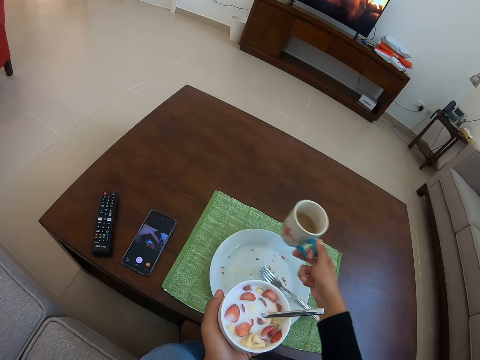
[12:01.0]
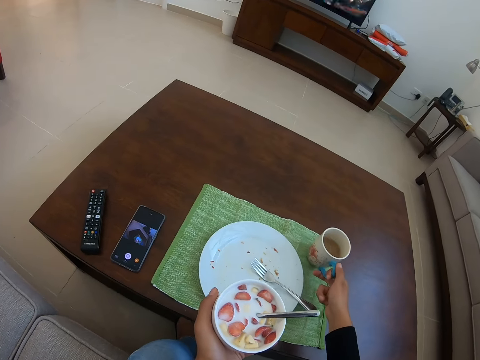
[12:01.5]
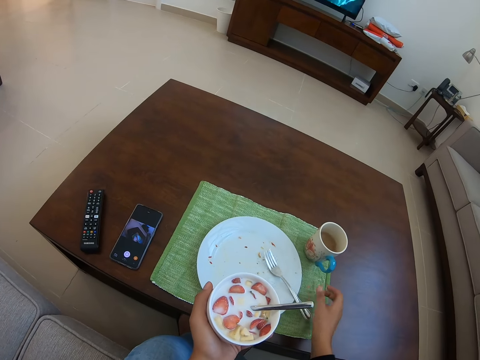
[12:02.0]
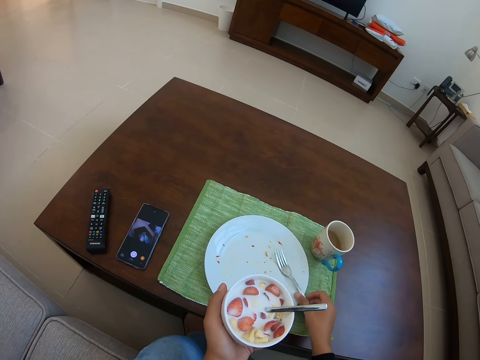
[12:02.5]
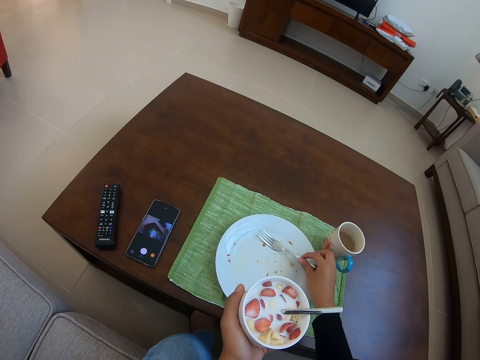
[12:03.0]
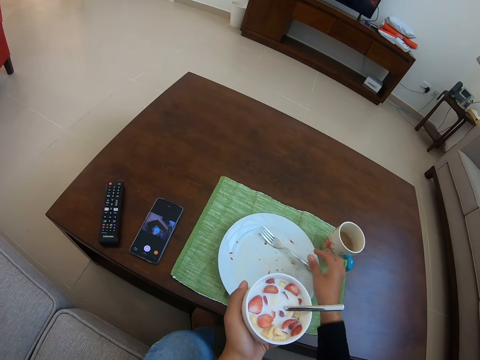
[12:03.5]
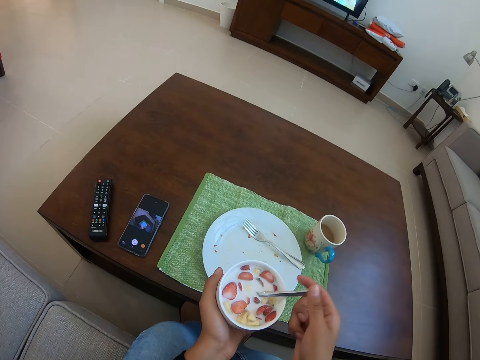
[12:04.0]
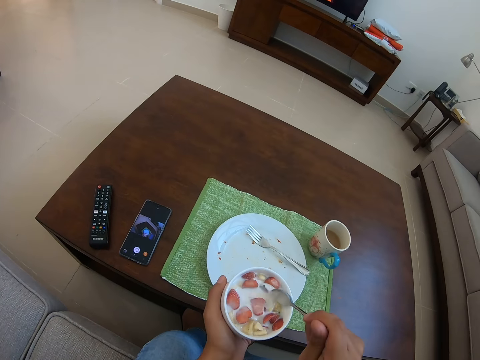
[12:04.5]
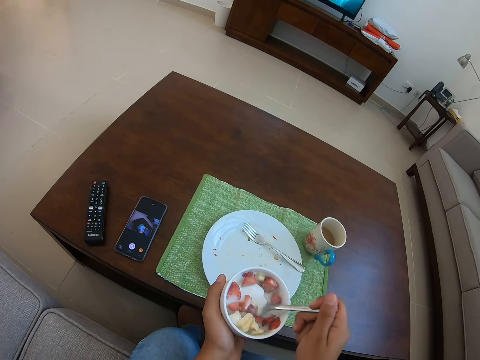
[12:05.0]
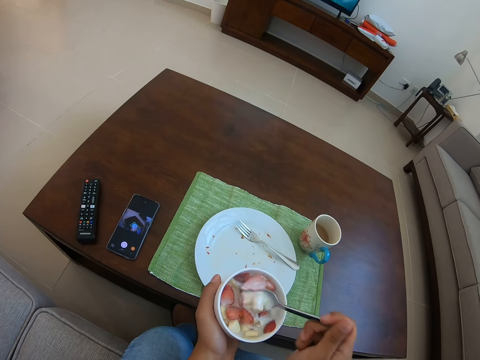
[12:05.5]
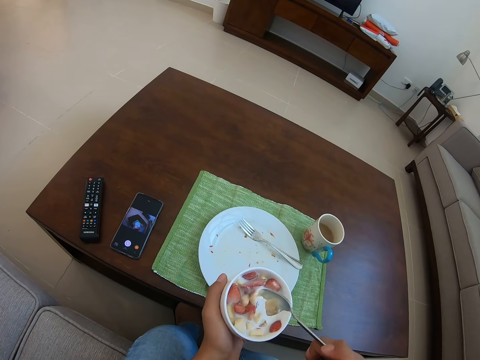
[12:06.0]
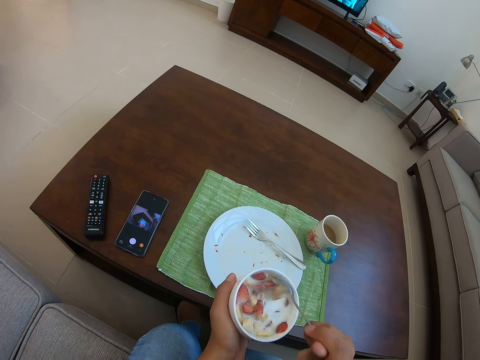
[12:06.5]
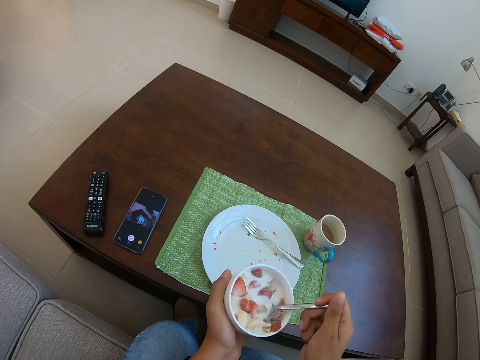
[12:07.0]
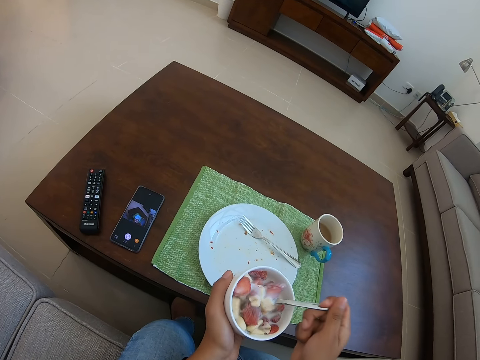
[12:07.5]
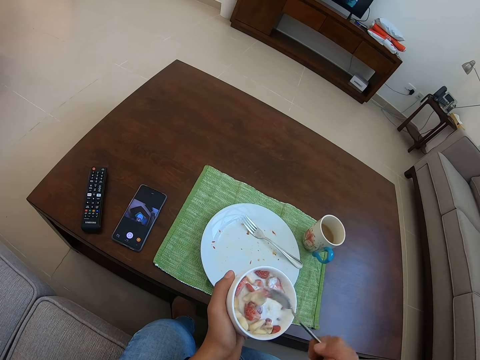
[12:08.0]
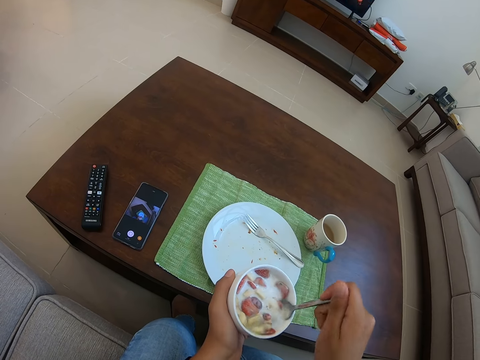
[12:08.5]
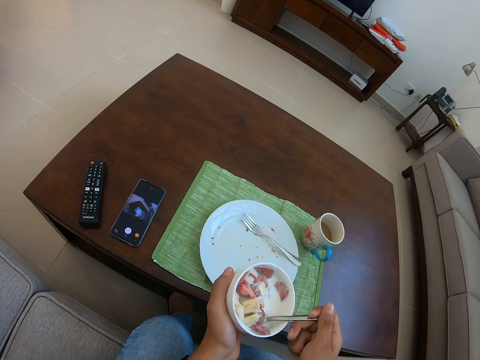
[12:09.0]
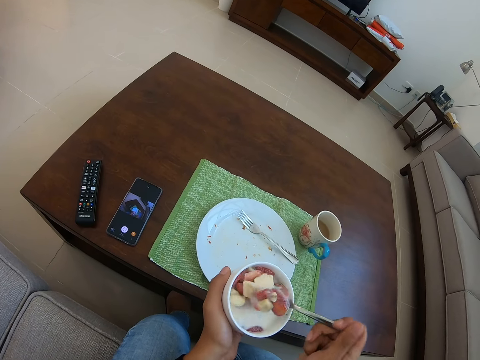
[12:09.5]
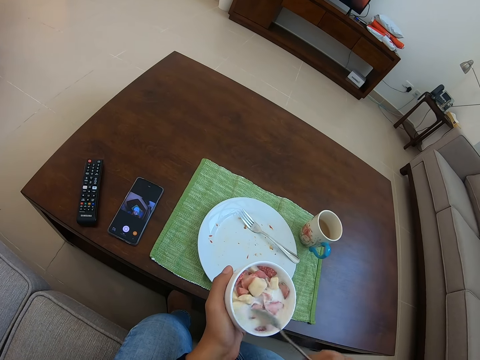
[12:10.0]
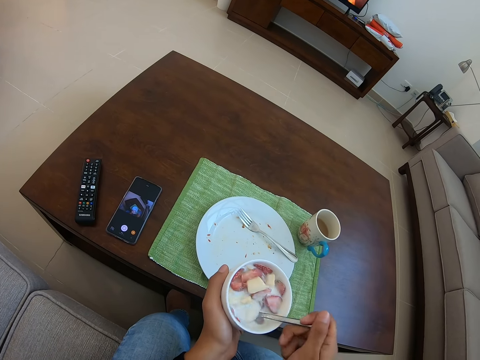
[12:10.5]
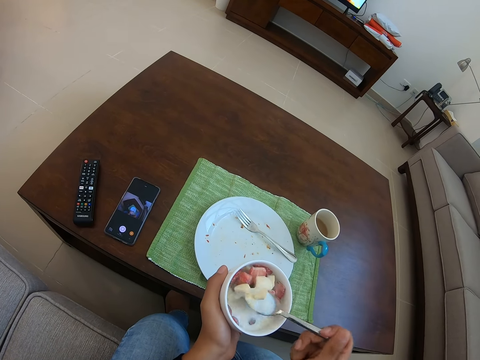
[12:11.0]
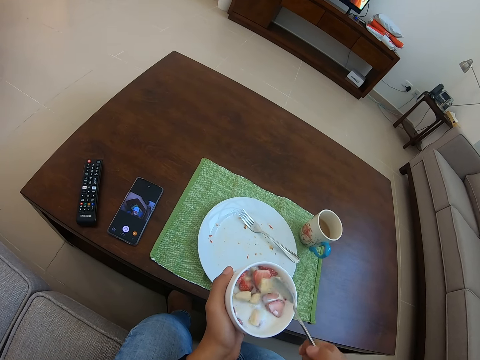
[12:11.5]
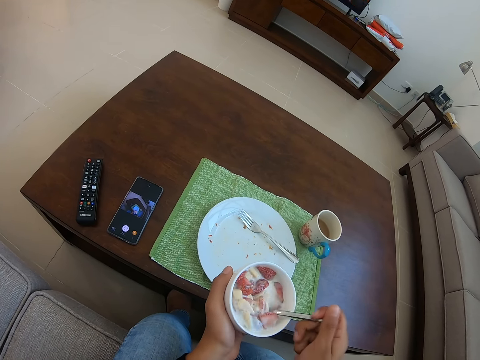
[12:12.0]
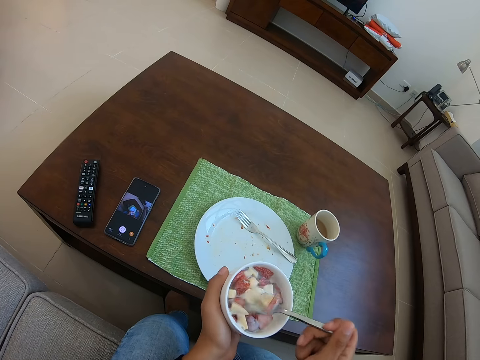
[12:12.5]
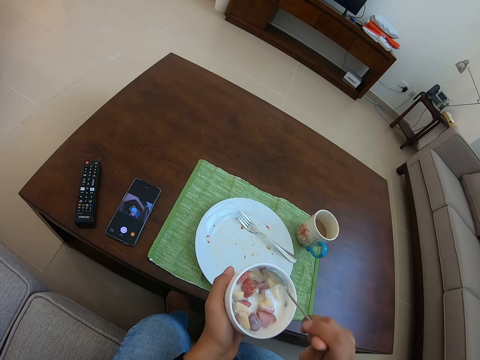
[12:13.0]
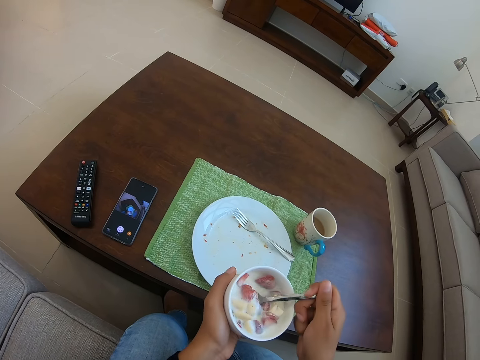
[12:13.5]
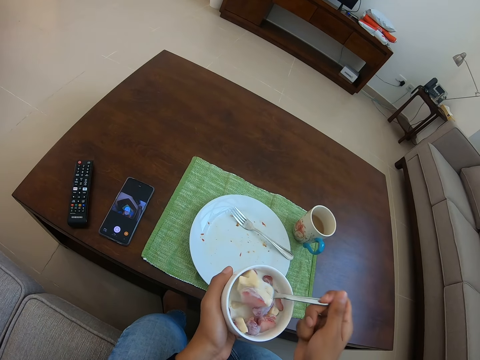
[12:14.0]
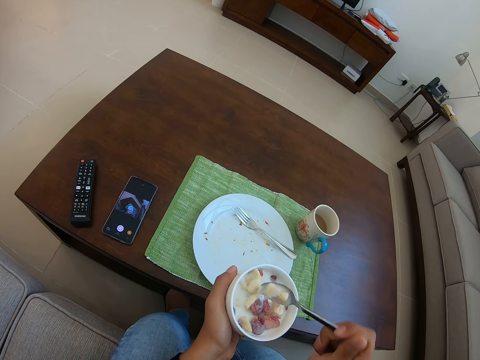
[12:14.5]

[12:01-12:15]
The camera wearer picks up the cup of tea. They pick up a fork. They mix the milk with fruits.

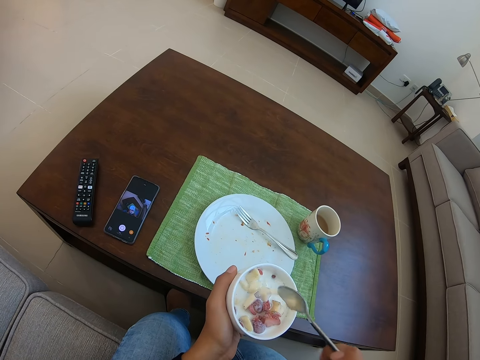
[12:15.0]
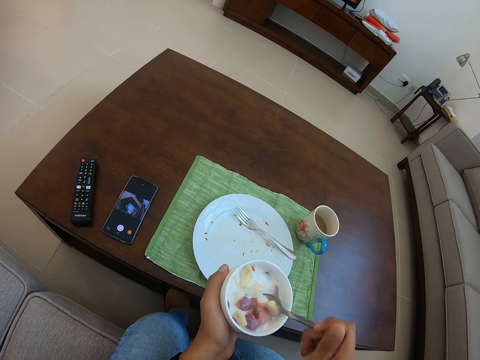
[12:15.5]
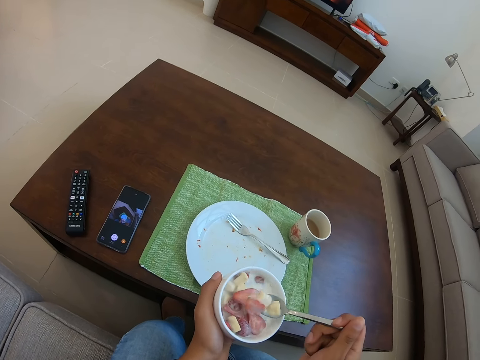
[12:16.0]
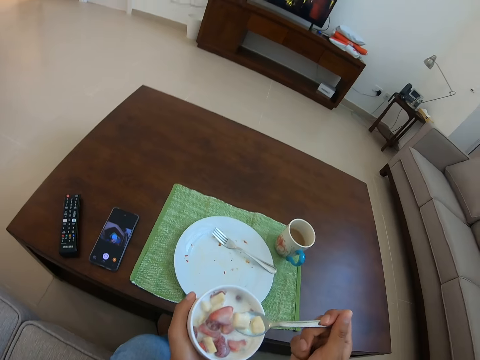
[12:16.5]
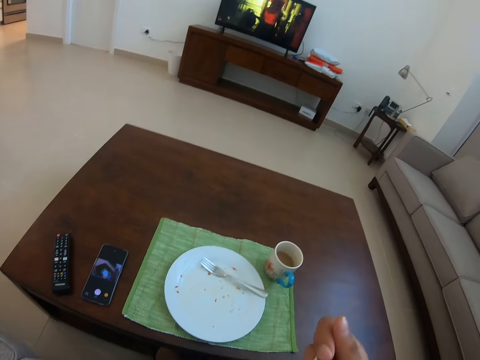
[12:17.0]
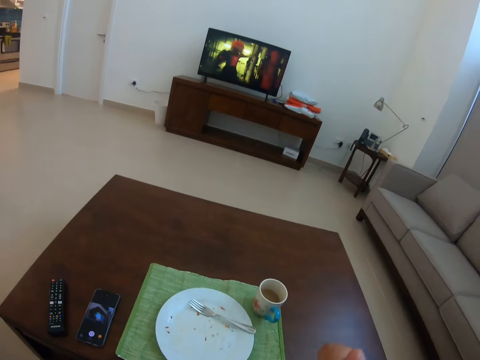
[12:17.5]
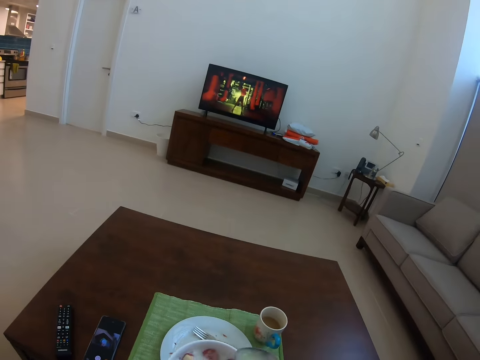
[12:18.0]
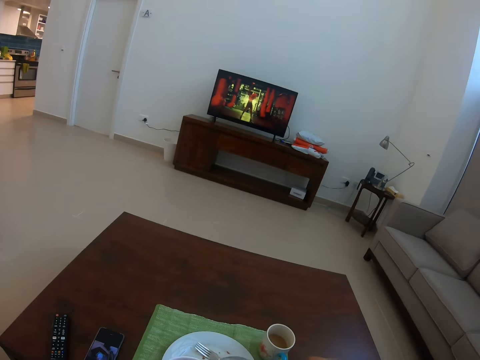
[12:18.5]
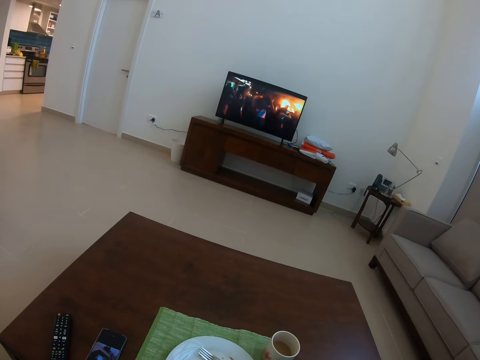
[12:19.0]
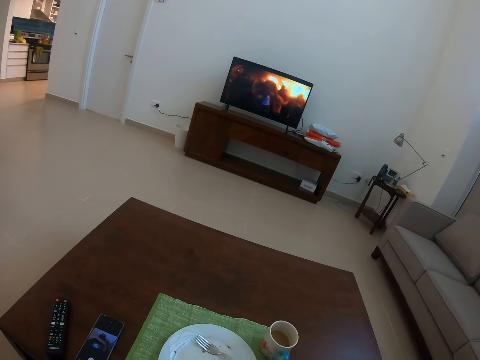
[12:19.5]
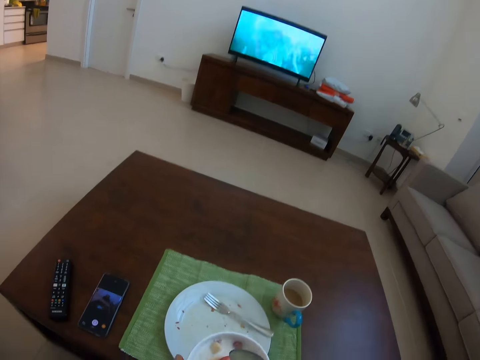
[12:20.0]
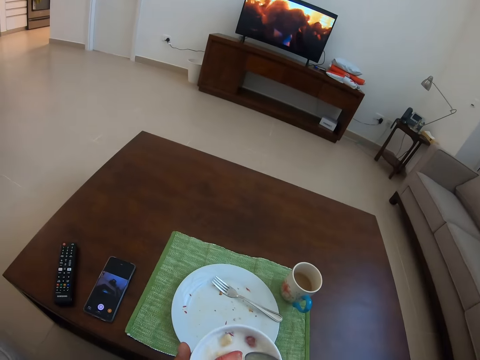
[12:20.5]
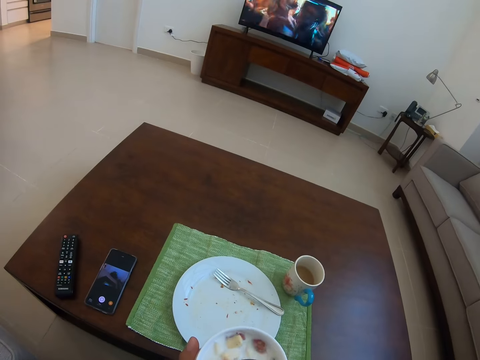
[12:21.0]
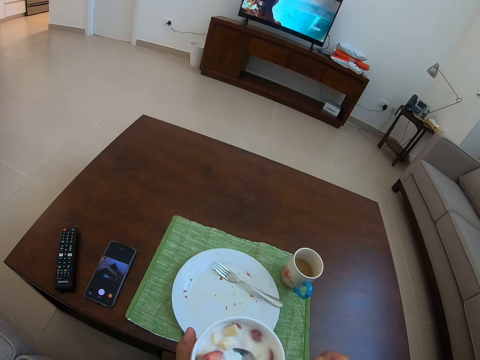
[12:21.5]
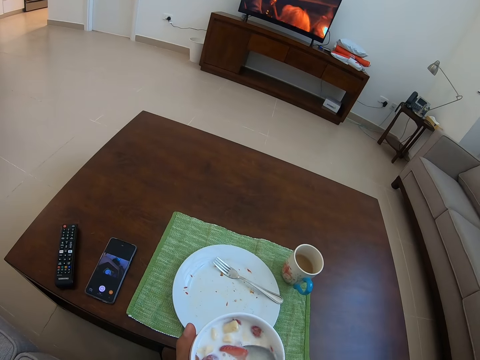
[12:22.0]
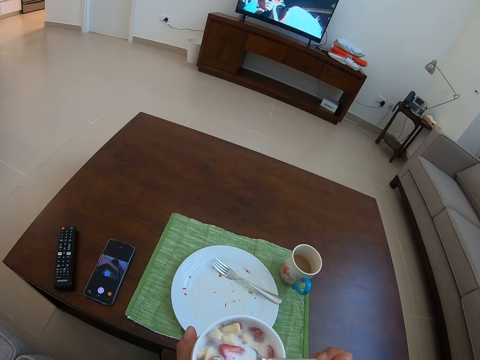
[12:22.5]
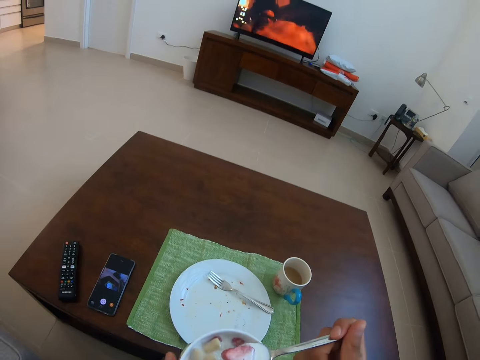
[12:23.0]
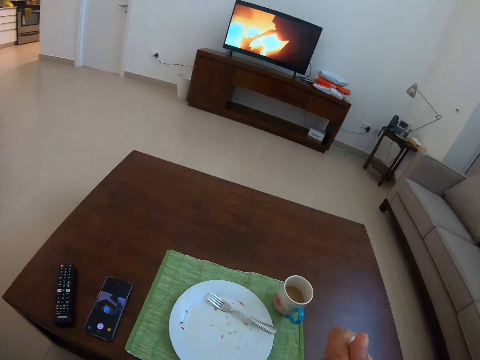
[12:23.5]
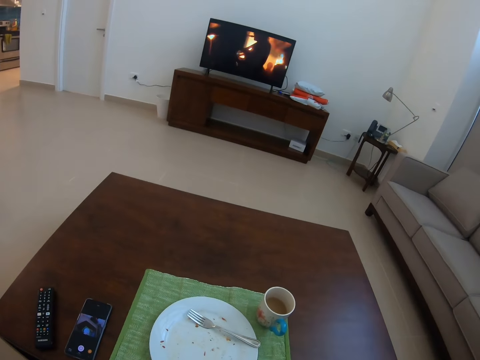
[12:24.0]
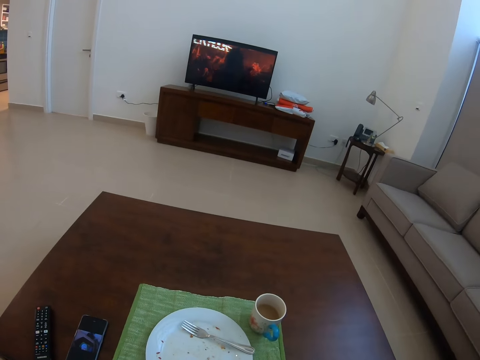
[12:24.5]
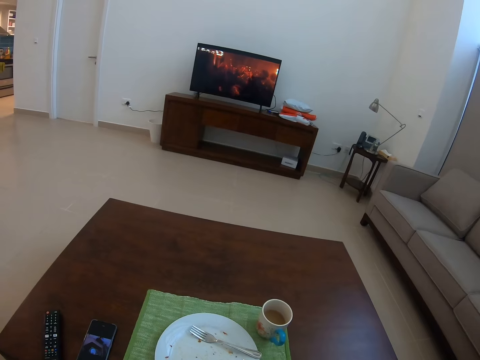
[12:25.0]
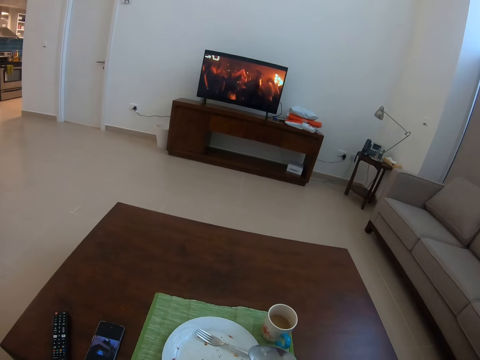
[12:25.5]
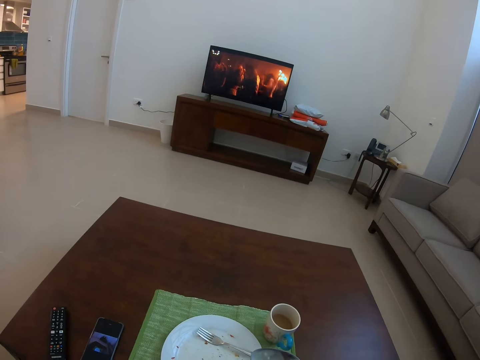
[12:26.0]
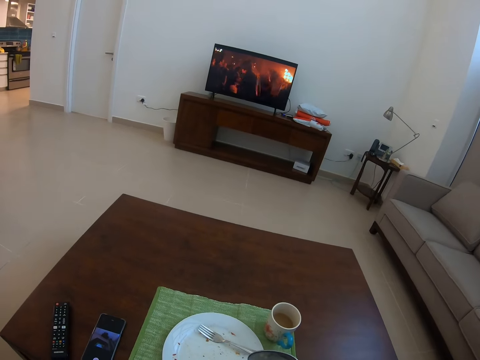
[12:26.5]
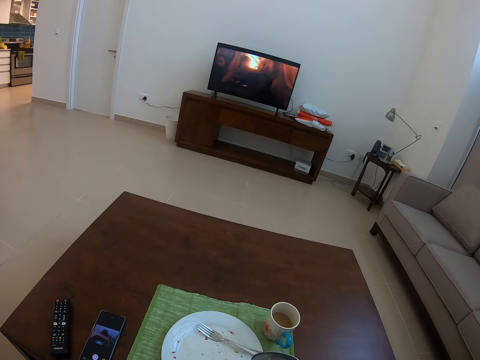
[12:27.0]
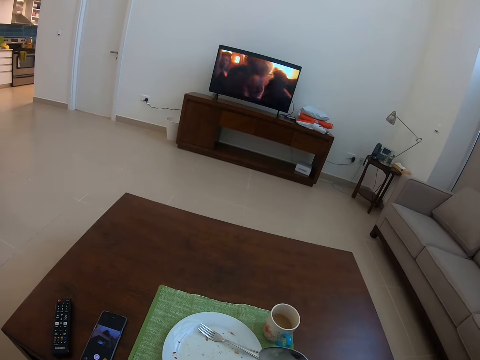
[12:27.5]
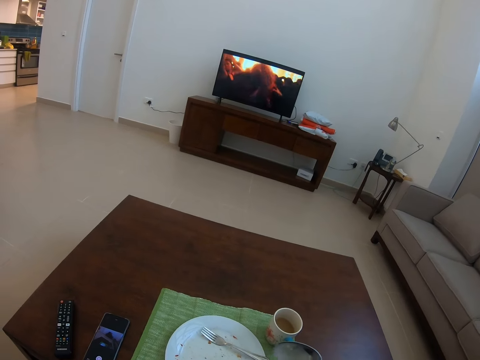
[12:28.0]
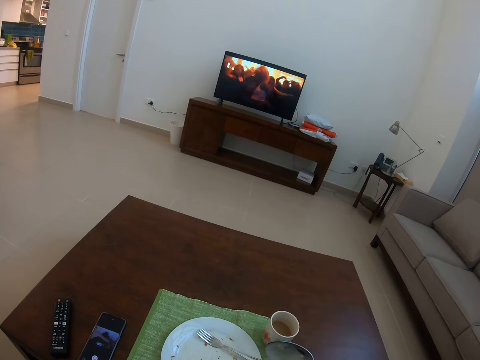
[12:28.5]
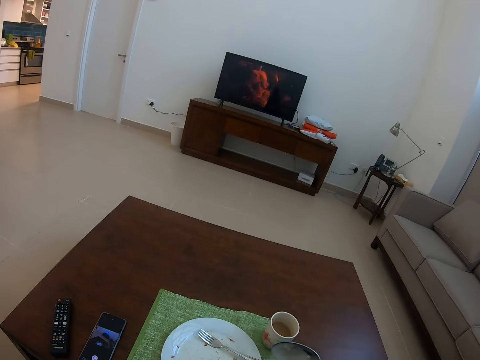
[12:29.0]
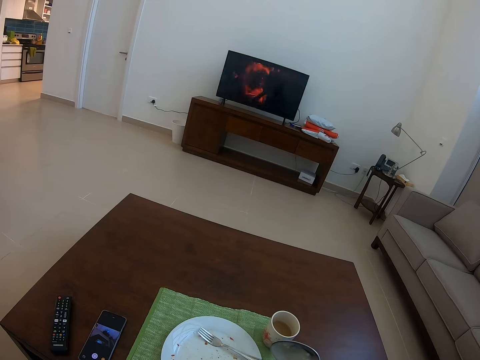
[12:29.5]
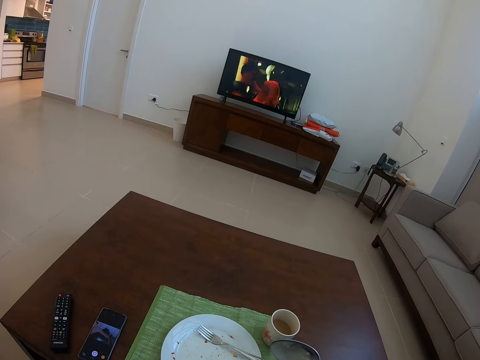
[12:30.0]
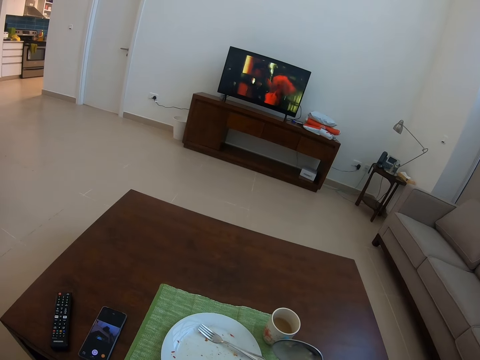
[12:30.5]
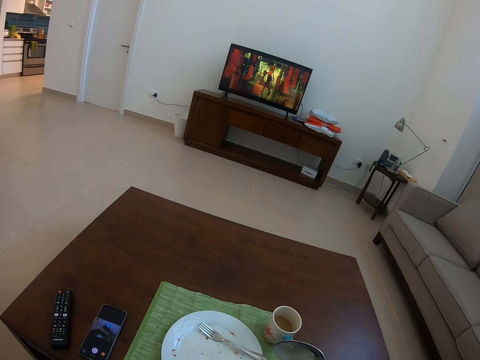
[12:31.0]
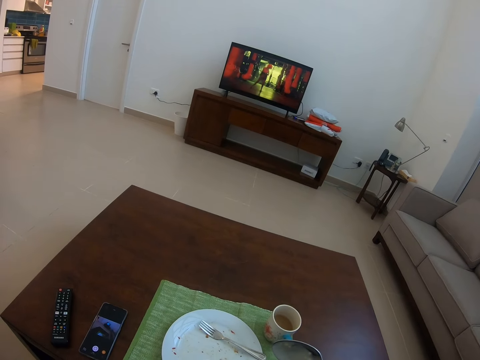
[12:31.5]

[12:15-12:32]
The camera wearer eats fruit salad. They pick up the fruit salad. They eat the fruit salad.
